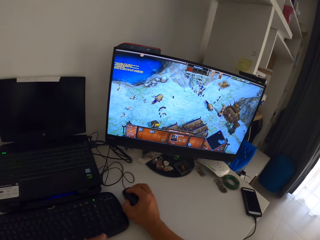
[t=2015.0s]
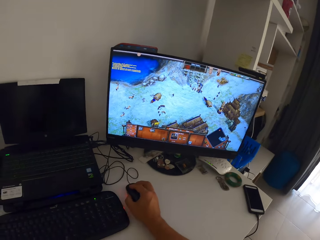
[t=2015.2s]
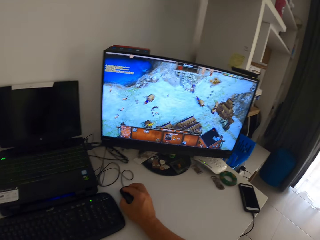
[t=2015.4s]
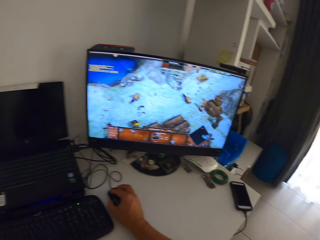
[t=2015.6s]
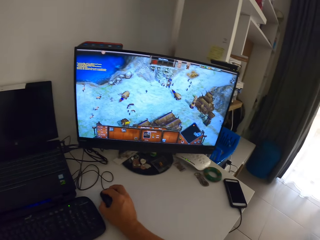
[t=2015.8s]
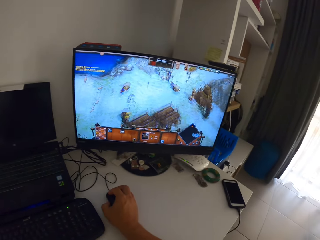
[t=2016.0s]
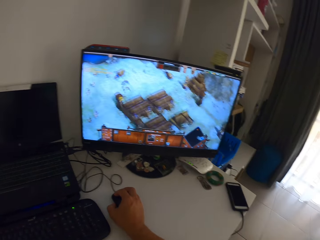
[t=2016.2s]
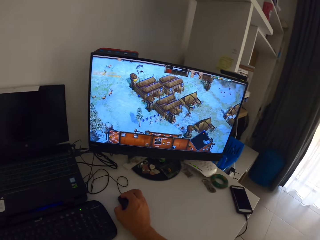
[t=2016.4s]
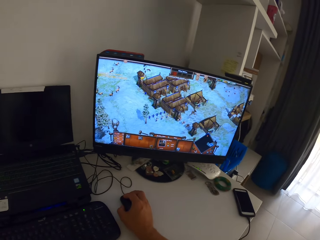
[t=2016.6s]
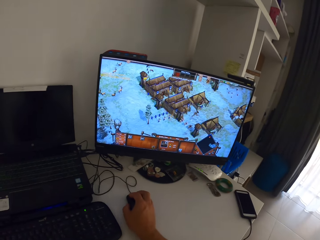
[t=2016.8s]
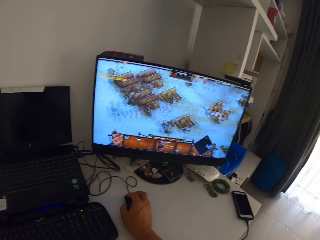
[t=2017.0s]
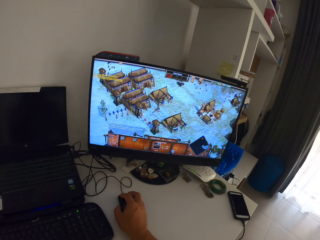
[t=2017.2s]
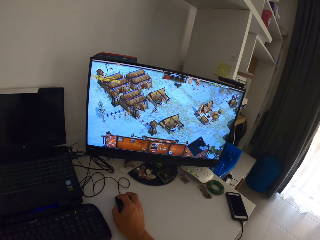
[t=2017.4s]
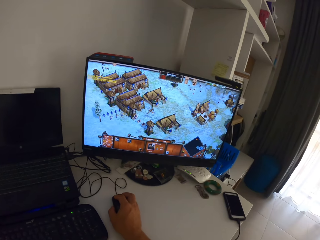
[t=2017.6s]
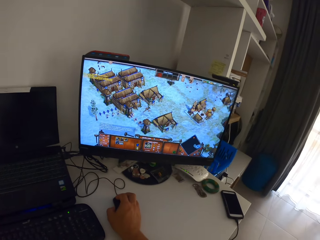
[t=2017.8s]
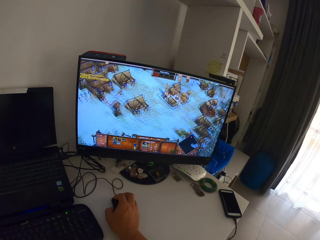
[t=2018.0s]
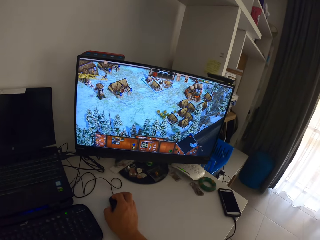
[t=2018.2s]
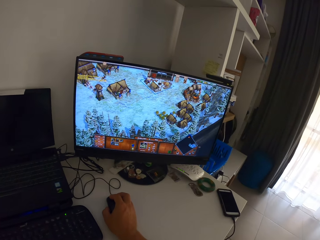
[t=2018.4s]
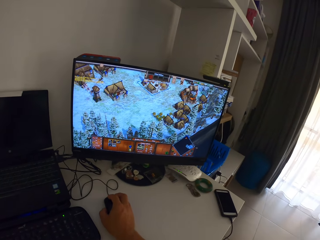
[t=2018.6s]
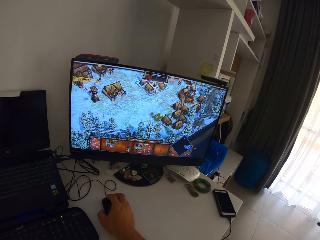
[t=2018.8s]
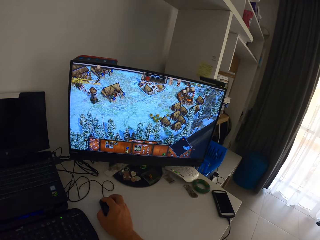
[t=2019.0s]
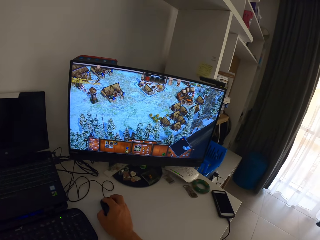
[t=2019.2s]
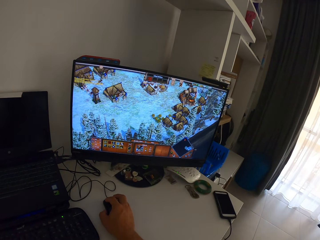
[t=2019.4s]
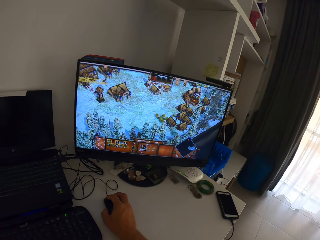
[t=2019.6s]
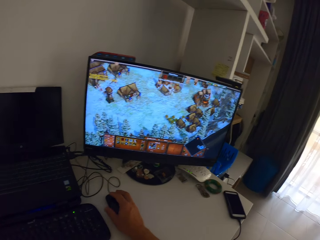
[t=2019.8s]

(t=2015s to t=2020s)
The camera wearer moves his left hand from the keyboard.

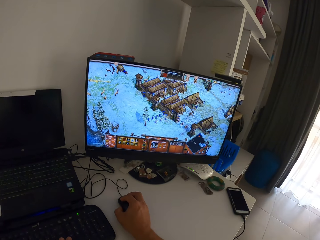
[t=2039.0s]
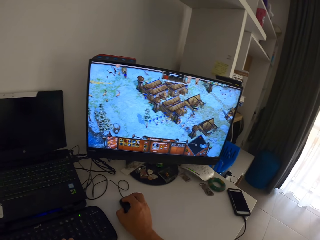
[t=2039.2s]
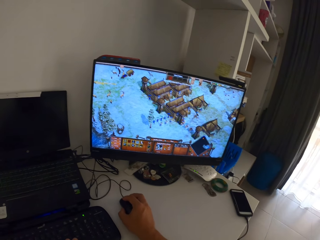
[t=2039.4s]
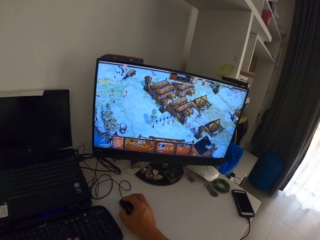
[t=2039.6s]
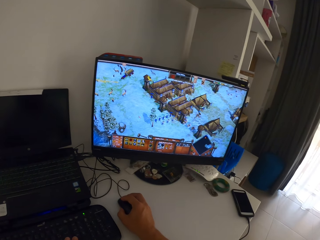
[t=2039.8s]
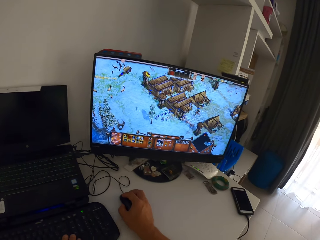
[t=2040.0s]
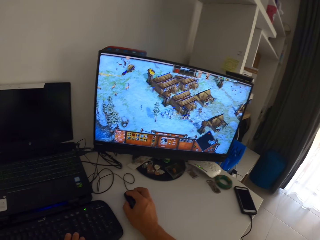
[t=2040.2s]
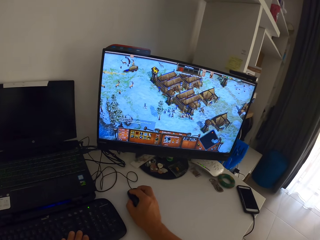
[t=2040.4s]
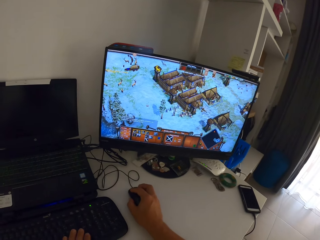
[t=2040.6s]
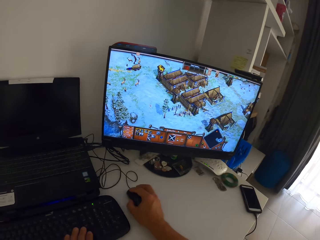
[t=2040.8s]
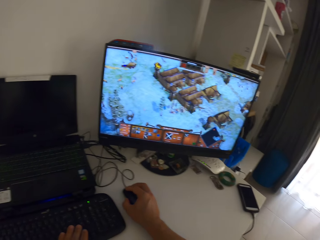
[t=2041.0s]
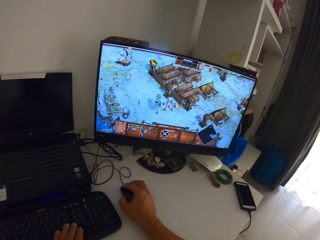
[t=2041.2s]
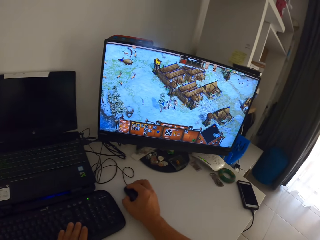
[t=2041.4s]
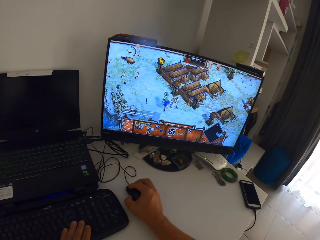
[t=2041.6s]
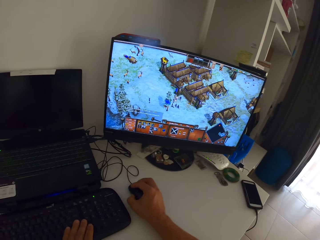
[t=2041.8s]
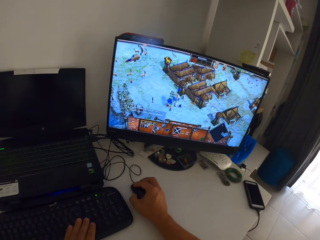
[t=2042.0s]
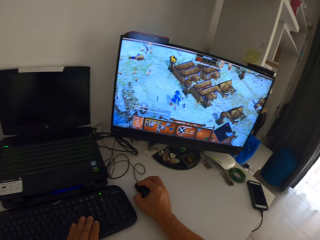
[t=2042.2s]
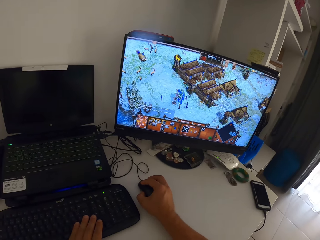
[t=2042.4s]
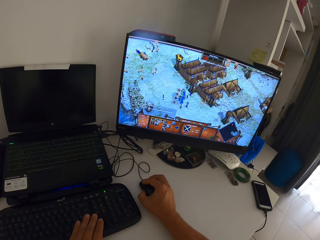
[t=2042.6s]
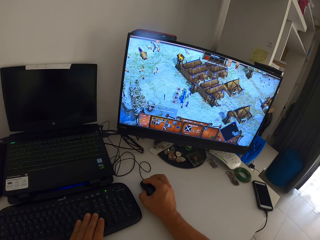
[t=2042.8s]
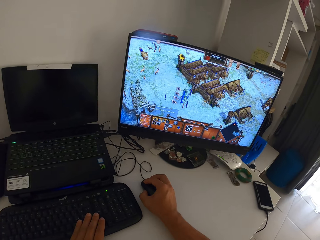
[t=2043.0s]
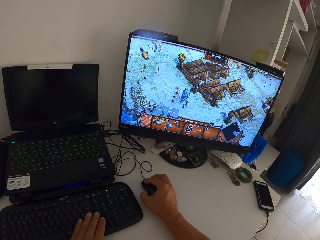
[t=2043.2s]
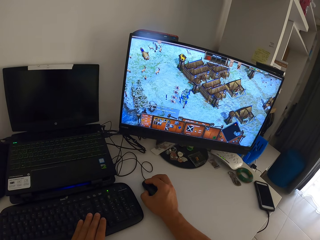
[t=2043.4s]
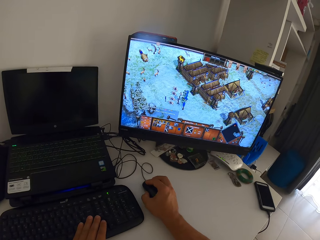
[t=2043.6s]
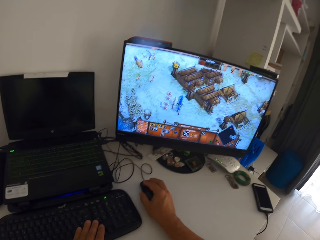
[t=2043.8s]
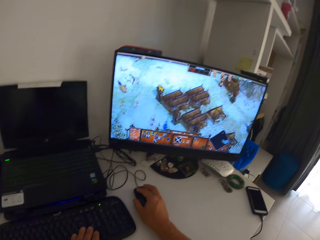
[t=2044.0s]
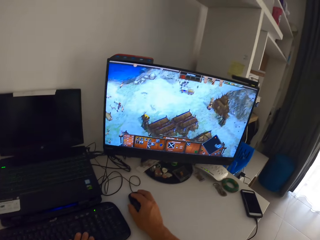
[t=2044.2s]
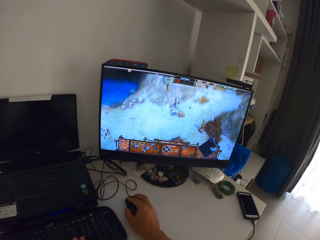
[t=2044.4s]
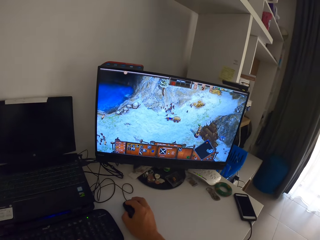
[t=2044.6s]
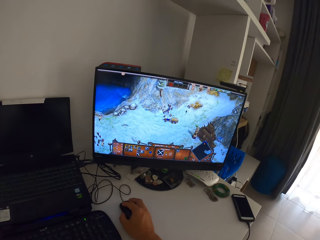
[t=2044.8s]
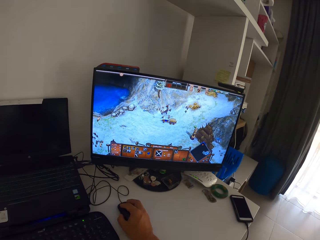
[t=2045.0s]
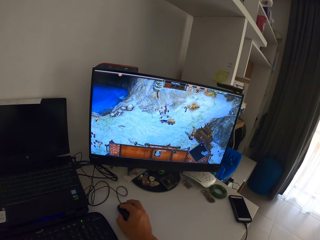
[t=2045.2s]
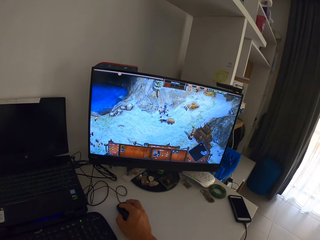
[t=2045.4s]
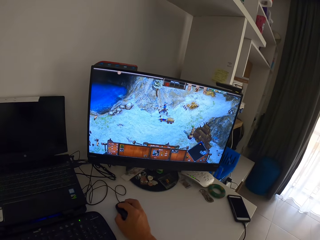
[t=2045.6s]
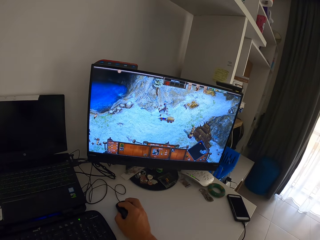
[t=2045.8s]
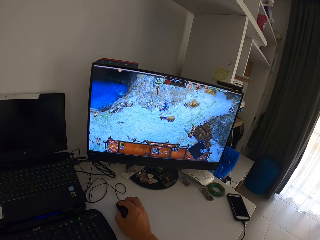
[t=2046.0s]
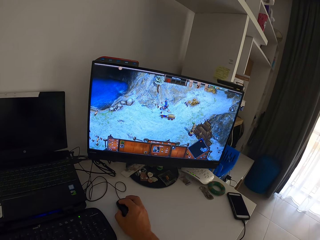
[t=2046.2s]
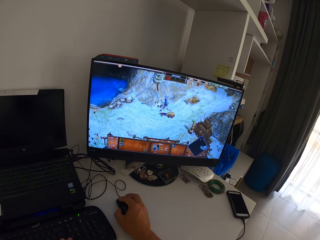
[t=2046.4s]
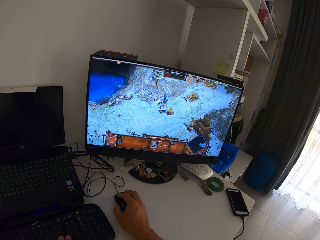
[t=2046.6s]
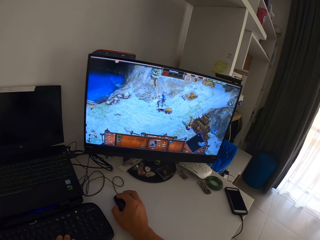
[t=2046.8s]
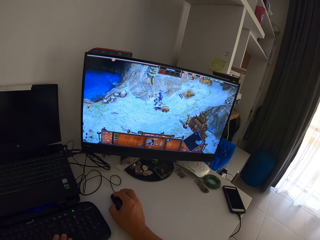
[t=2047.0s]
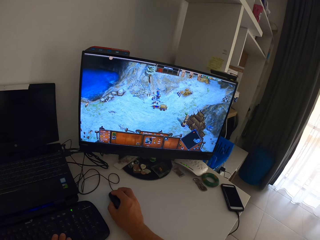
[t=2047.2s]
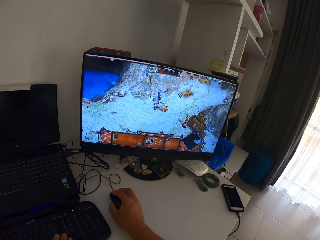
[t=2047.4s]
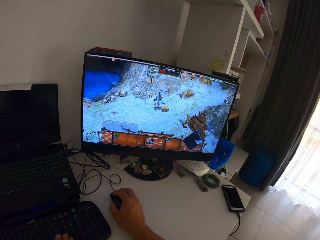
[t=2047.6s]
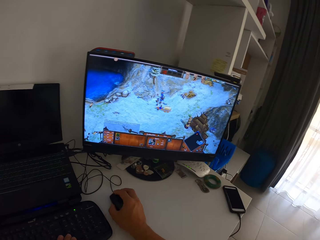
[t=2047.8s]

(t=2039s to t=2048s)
The camera wearer presses the keys on a computer keyboard with his left hand. He clicks on the computer mouse with his right hand. He plays the computer game with the computer mouse in his right hand.

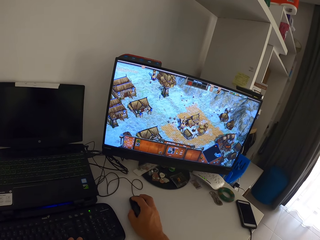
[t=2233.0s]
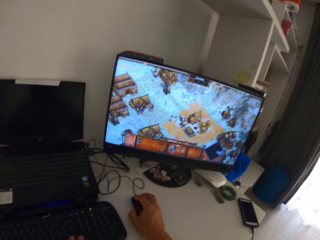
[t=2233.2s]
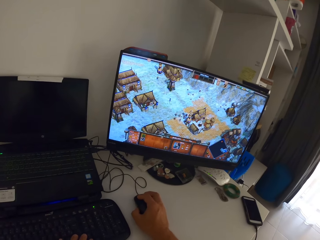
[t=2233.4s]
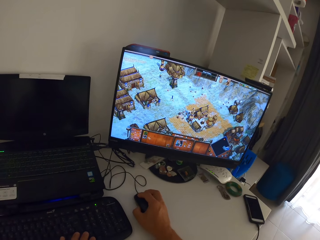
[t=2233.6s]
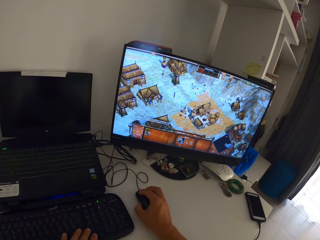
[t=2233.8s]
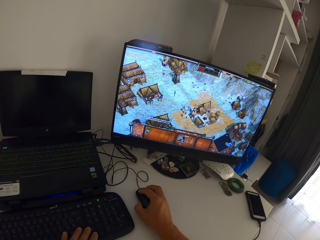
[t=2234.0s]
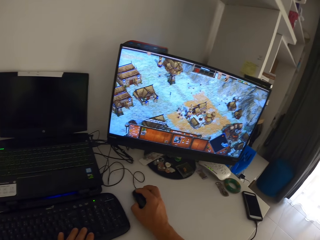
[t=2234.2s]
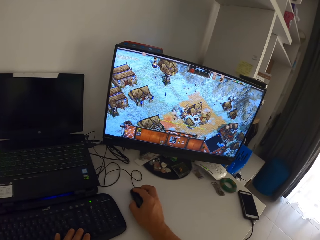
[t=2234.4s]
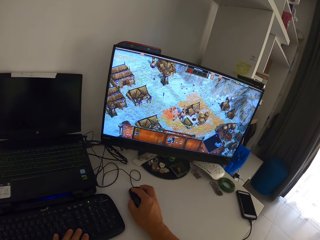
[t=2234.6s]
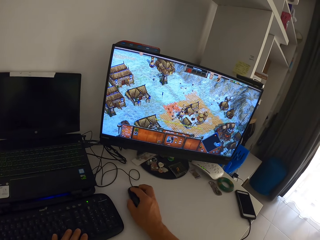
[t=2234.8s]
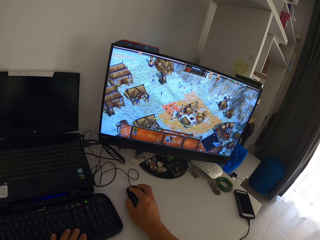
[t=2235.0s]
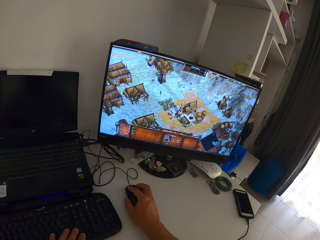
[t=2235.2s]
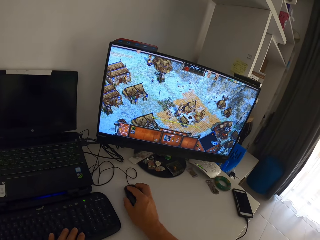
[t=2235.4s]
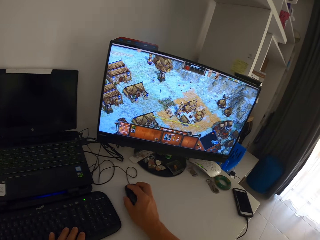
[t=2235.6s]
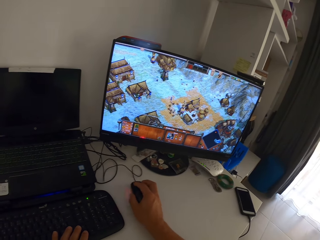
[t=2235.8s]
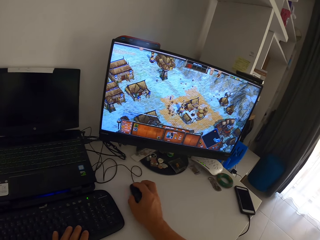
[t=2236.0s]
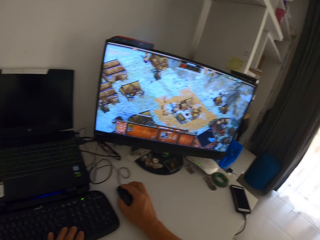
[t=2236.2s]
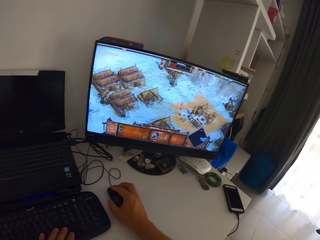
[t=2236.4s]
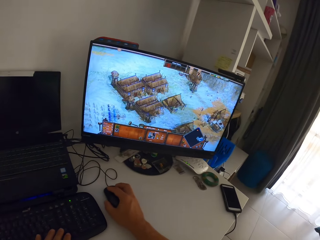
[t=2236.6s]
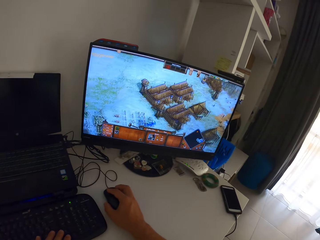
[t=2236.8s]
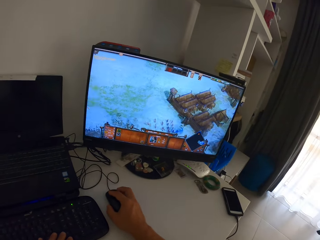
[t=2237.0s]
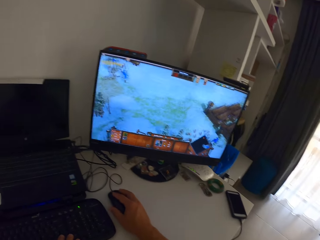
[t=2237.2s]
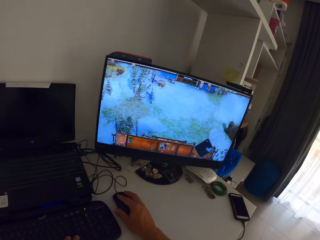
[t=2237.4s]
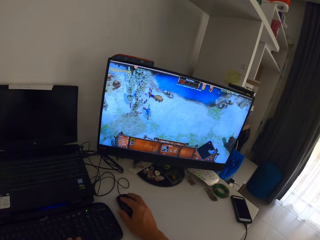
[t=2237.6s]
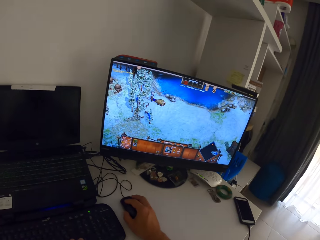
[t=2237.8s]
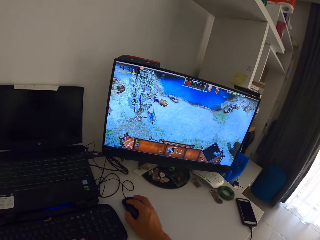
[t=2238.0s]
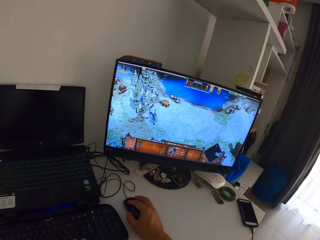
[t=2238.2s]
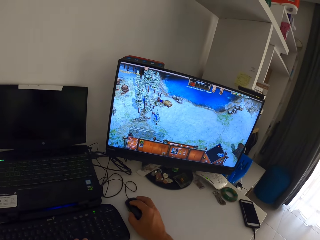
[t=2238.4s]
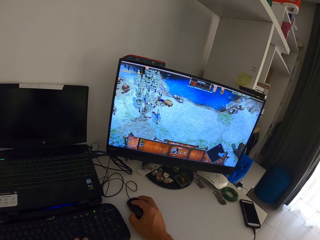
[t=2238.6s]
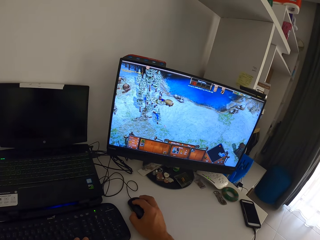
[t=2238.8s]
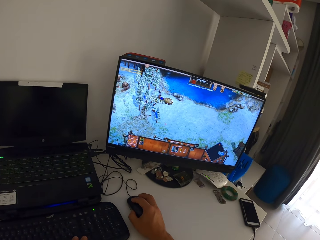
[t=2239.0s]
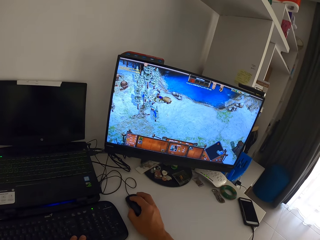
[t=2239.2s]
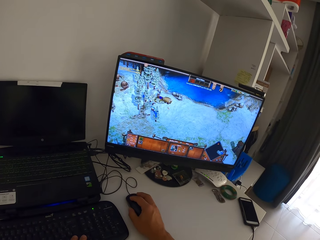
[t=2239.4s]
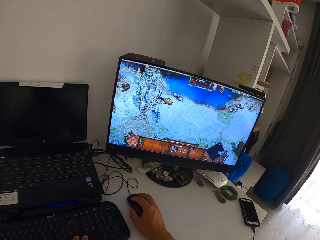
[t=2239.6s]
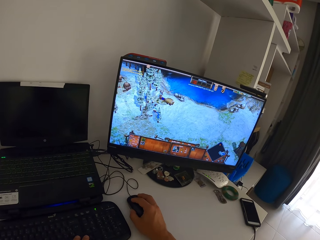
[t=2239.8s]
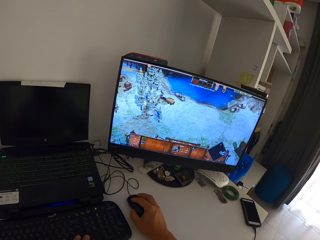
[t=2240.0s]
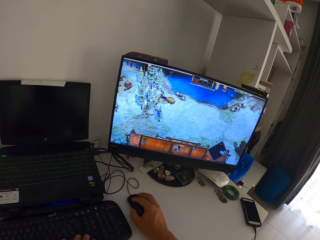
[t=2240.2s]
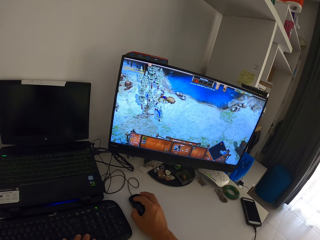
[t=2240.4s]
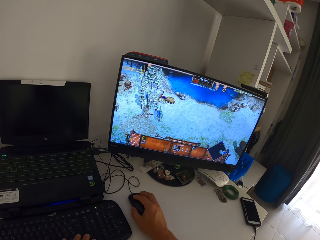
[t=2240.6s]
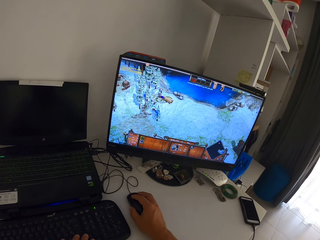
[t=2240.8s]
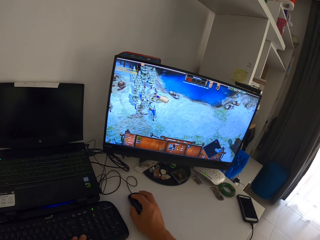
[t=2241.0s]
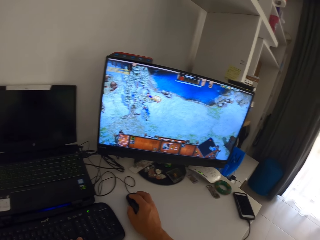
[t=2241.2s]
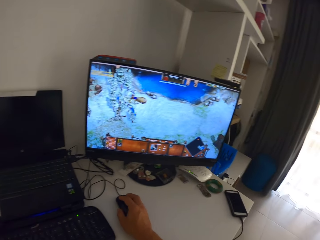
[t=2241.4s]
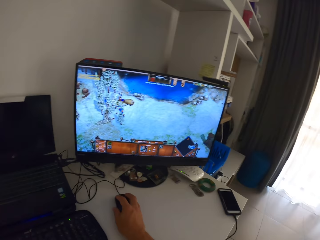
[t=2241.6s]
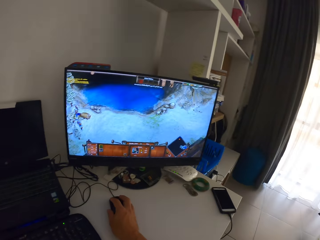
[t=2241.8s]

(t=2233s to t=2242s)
The camera wearer presses the keys on a computer keyboard with his left hand. He clicks on the computer mouse with his right hand. He plays a computer game with the computer mouse in his right hand.
